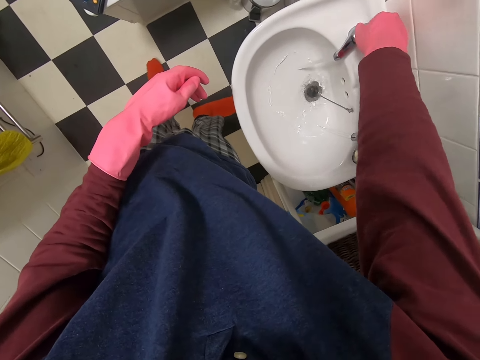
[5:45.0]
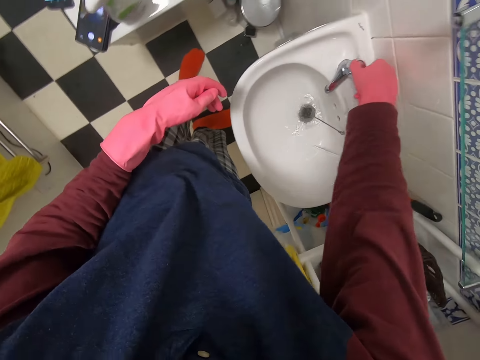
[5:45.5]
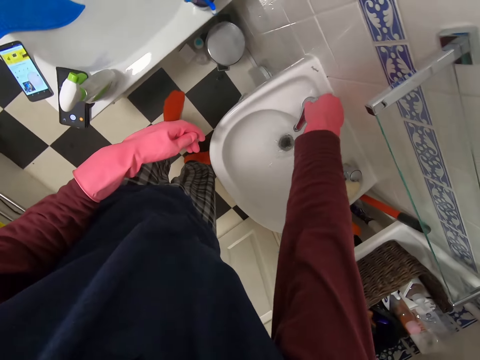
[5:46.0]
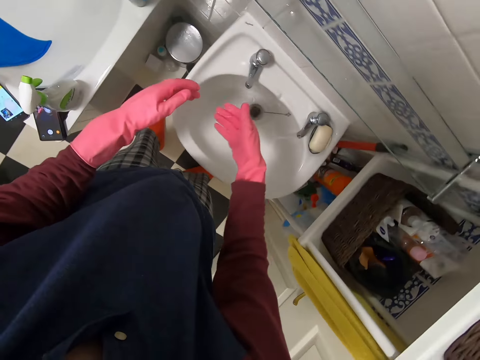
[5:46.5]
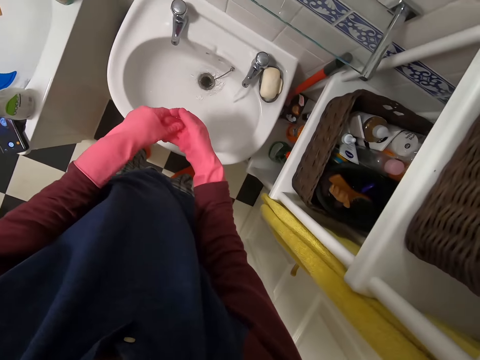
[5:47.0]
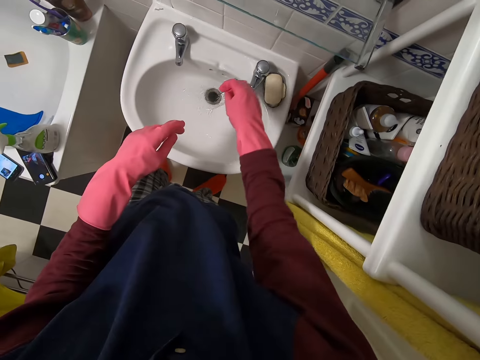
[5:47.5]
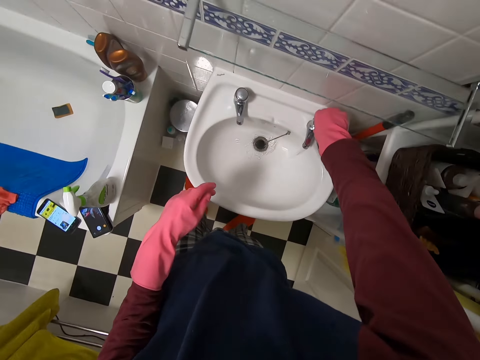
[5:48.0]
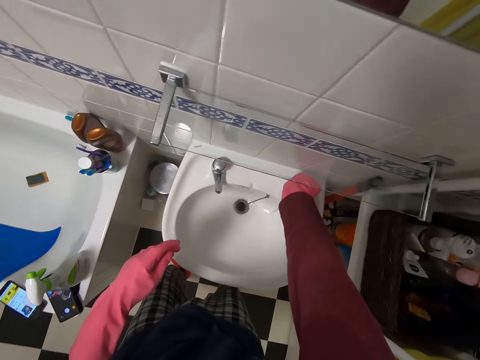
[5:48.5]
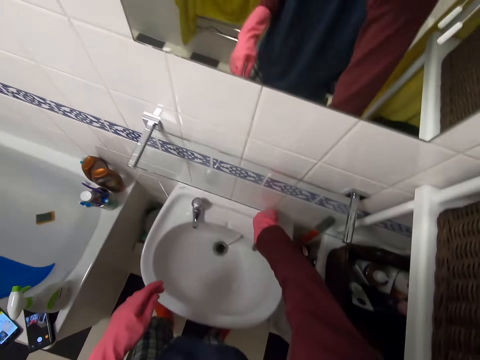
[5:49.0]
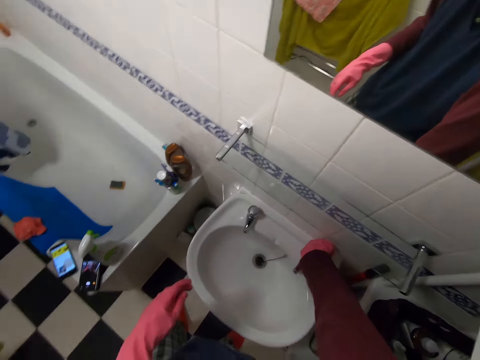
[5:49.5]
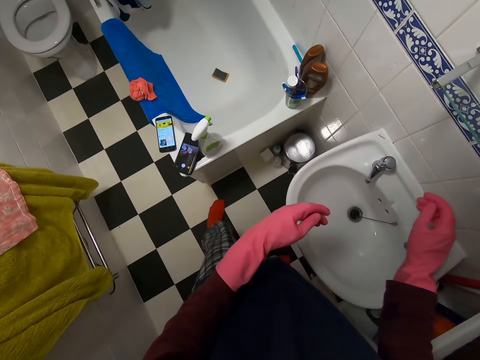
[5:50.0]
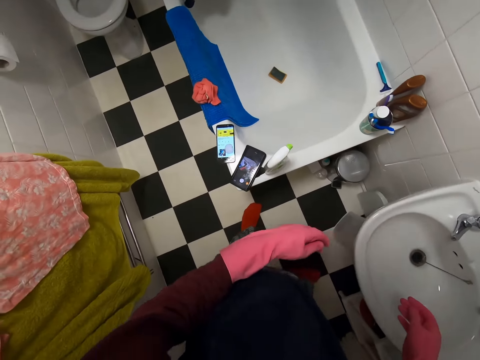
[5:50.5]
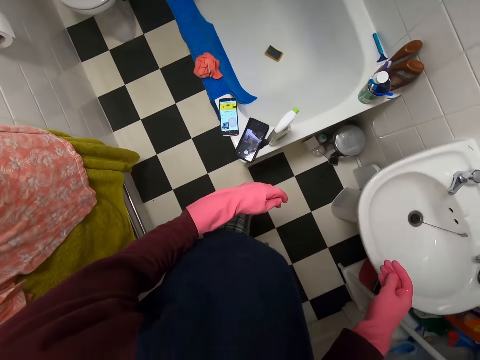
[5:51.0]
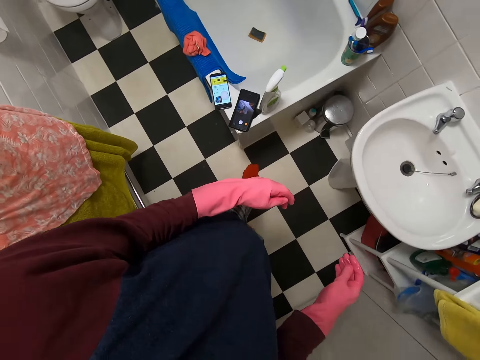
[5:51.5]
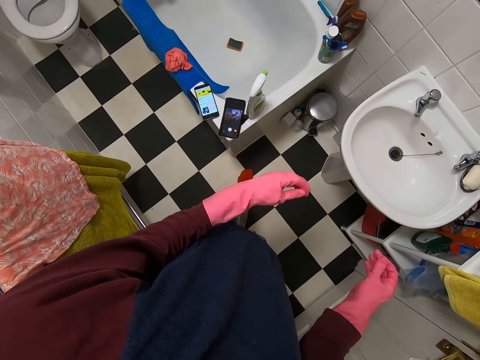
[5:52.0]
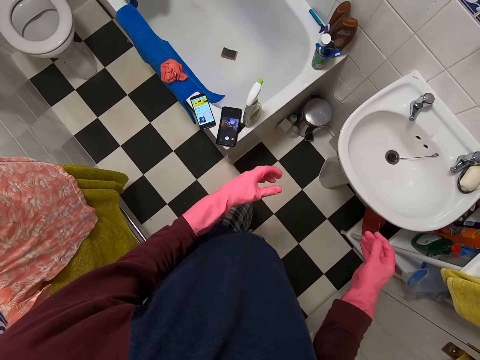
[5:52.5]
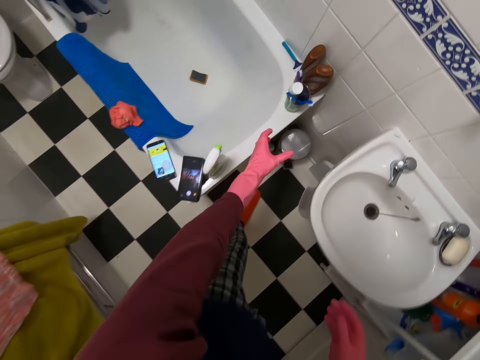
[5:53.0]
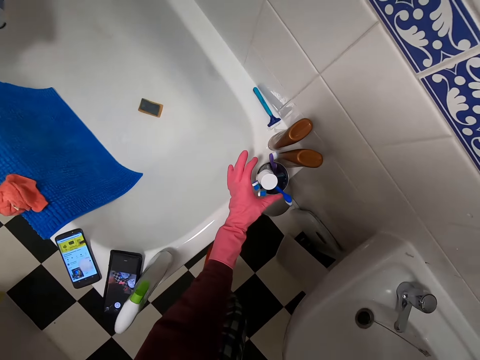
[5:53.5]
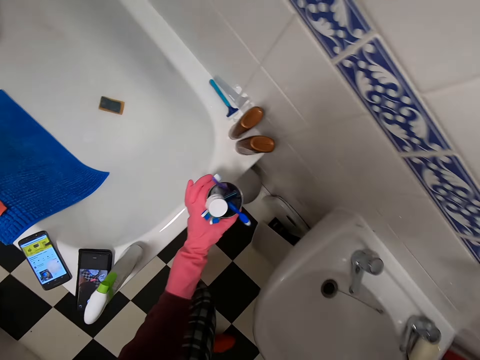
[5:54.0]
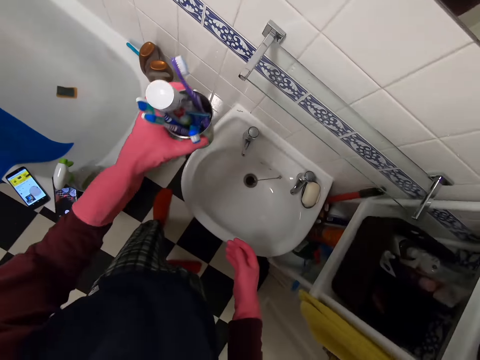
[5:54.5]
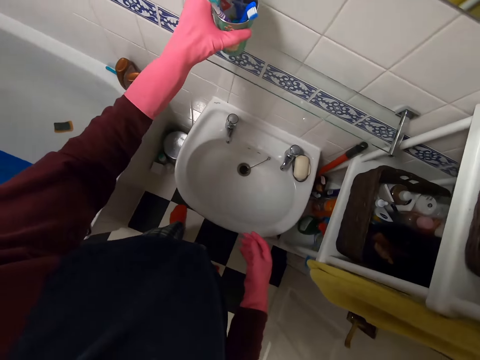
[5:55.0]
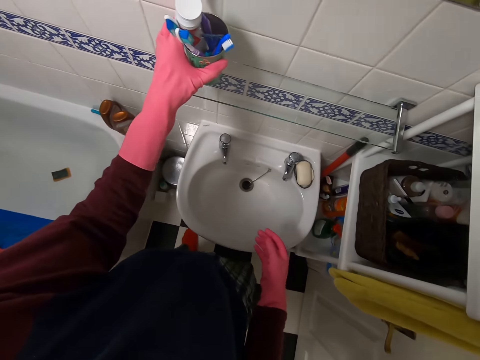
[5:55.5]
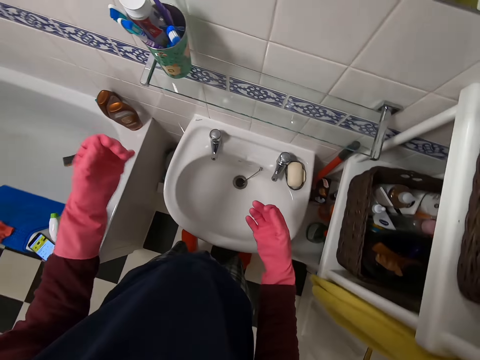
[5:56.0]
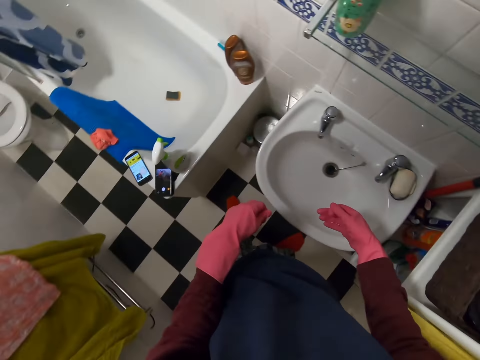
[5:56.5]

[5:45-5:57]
The camera wearer closes the tap. They look around. They pick up a glass of toothbrush and toothpaste. They move the tin. They drop the glass of toothbrush and toothpaste.

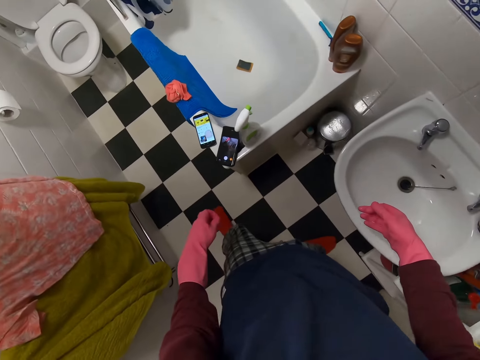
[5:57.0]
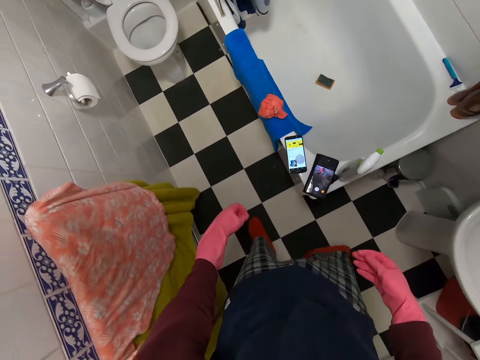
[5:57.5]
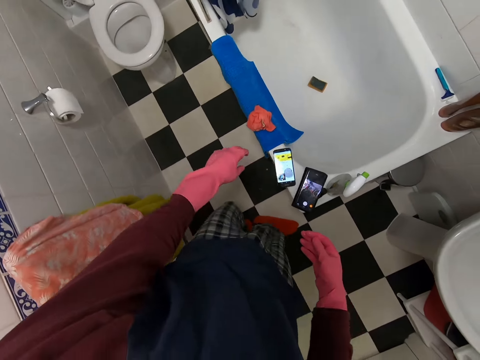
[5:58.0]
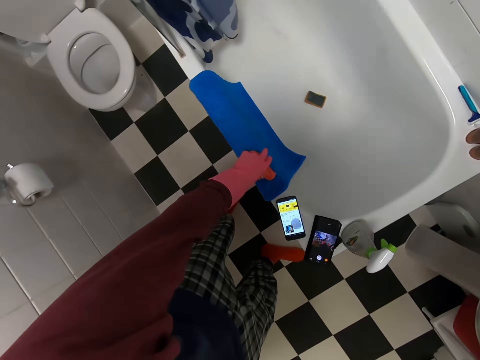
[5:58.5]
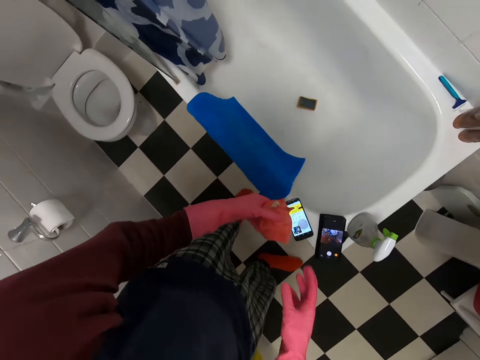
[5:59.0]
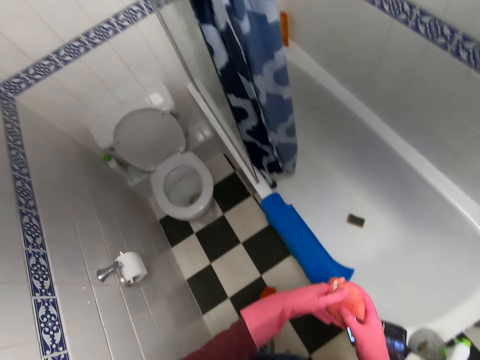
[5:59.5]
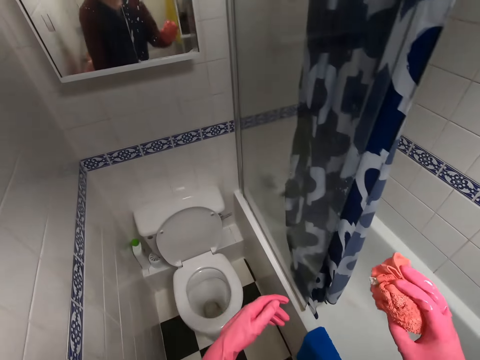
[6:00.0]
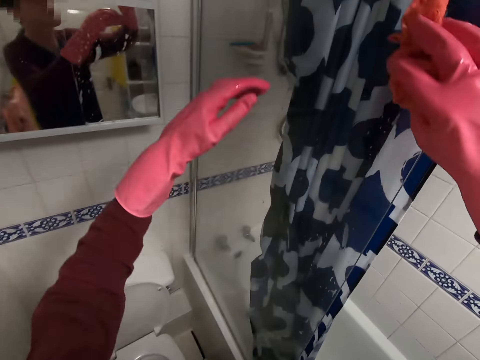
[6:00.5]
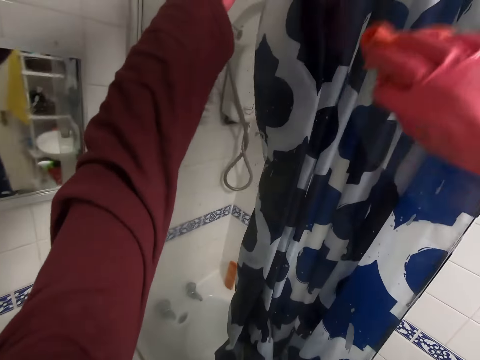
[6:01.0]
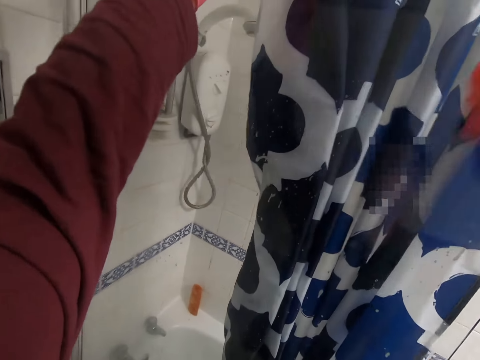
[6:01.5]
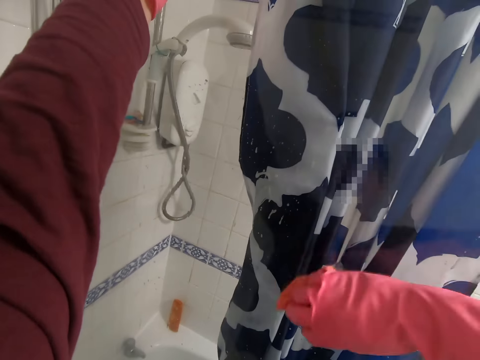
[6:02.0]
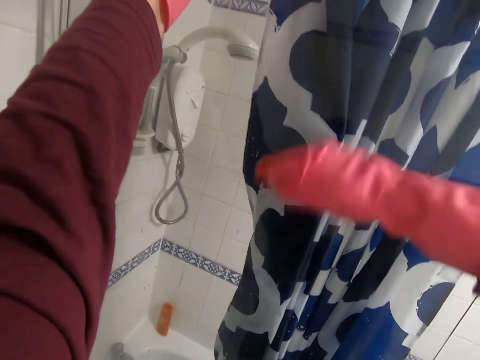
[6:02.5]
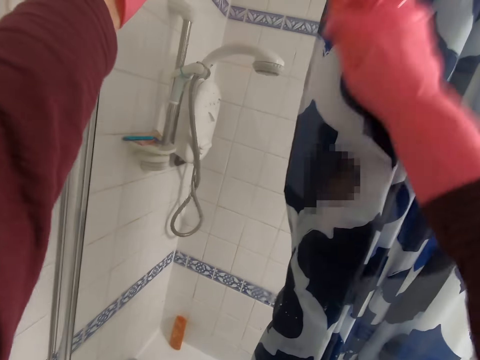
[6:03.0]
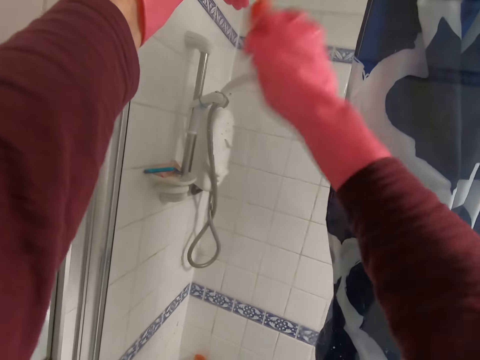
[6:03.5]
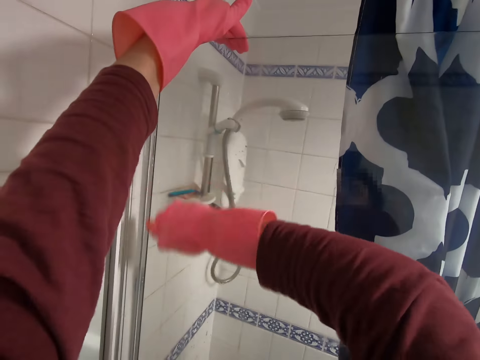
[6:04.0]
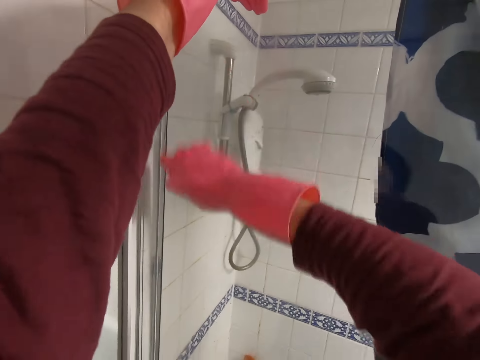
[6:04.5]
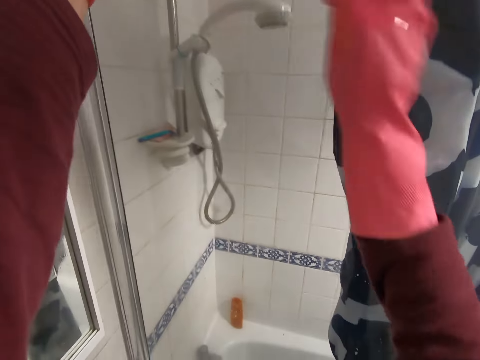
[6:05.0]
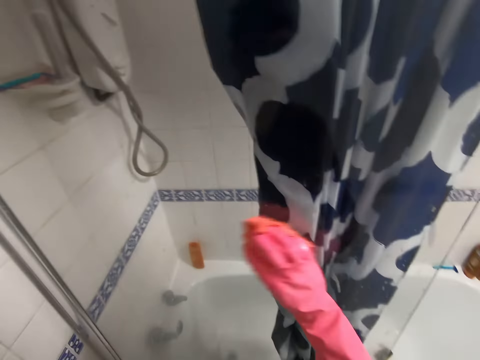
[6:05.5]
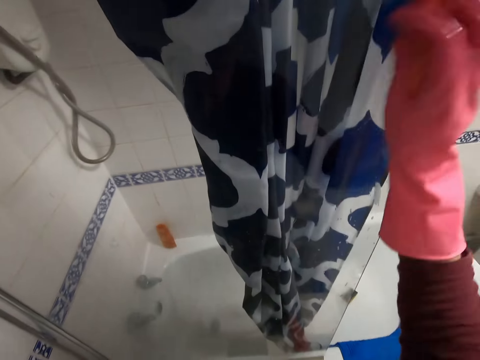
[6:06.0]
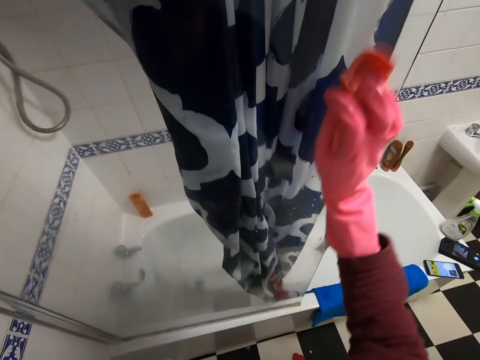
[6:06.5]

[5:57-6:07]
The camera wearer picks up a towel. They wipe the glass. They wipe the wall.

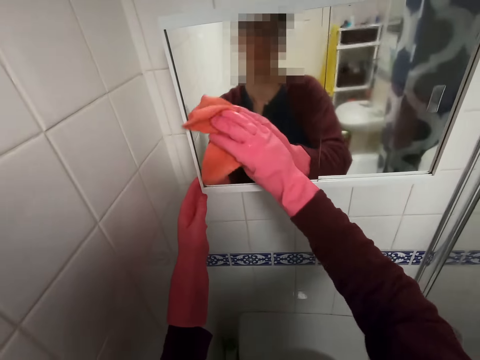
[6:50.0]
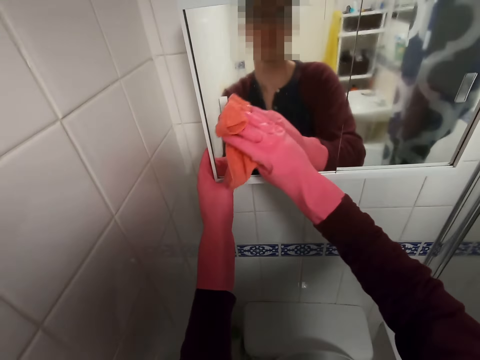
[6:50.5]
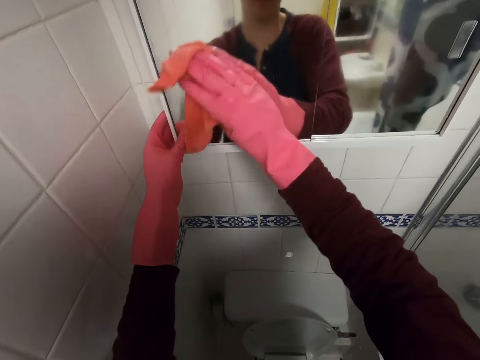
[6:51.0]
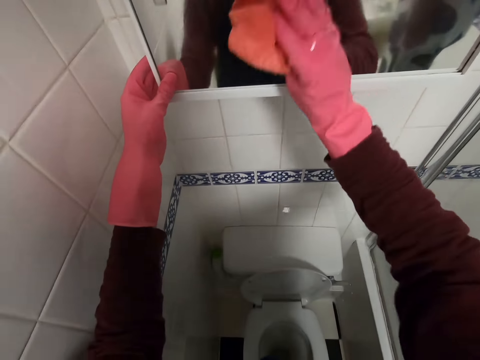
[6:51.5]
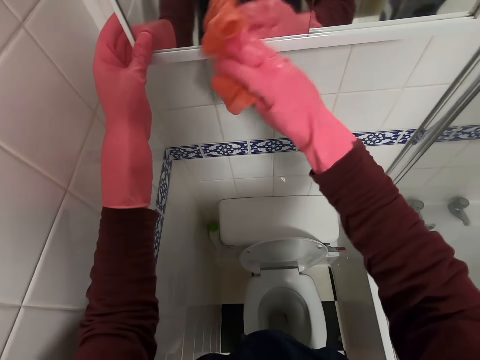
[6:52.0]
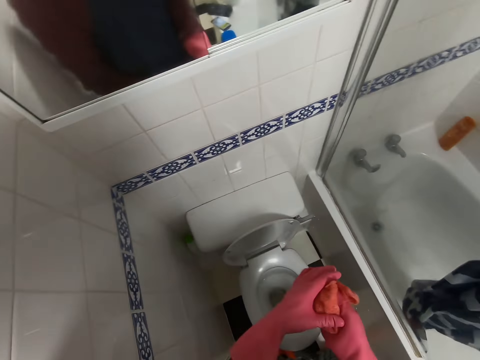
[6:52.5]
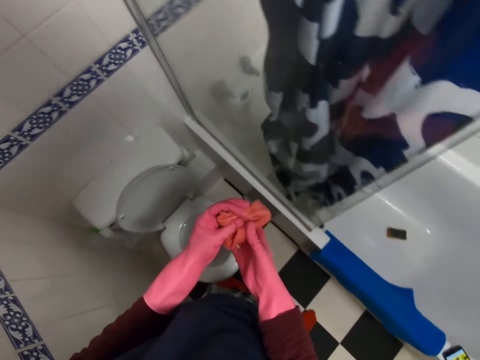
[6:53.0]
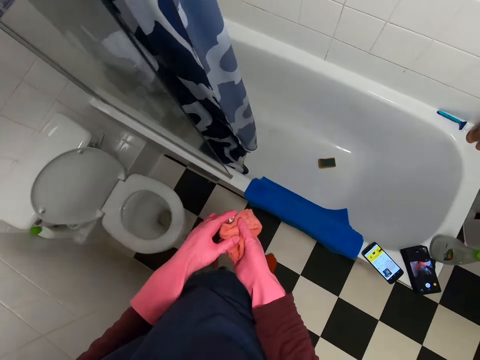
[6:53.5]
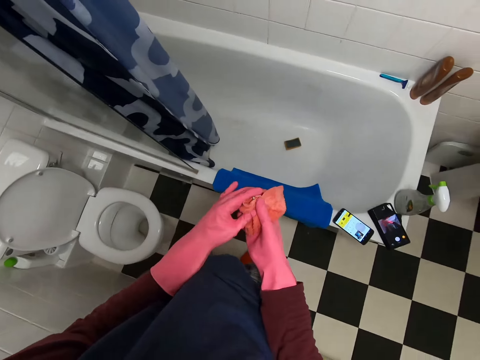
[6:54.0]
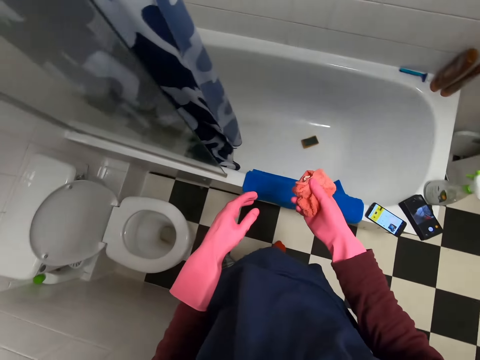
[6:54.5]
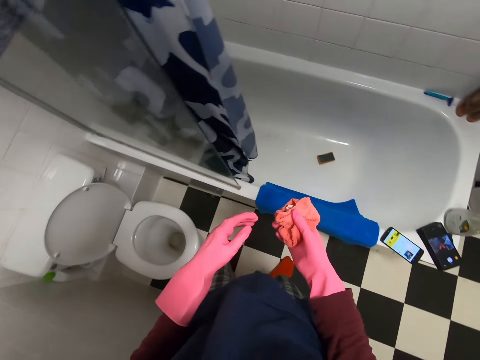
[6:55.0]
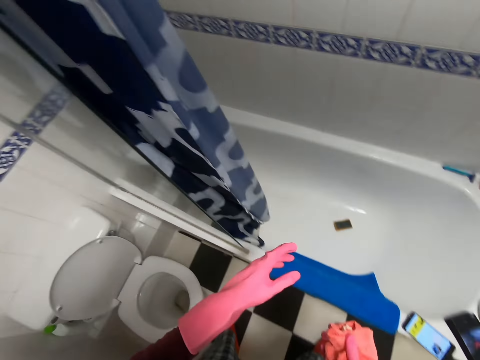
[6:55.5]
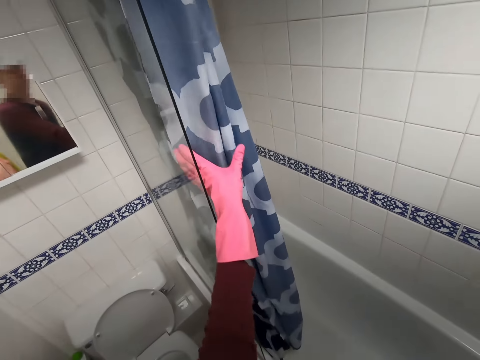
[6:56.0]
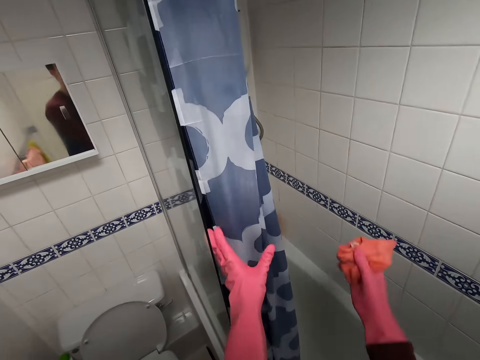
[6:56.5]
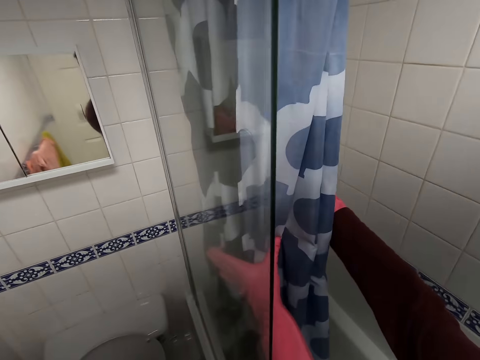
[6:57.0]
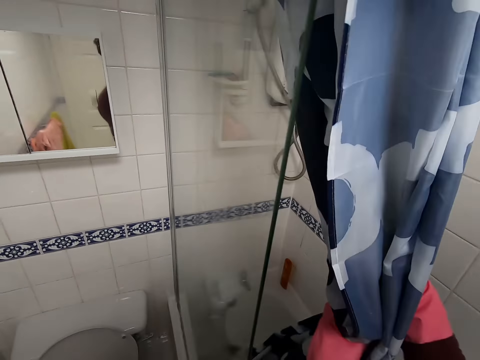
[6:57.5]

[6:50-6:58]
The camera wearer stops wiping the mirror. They hold the curtain.
